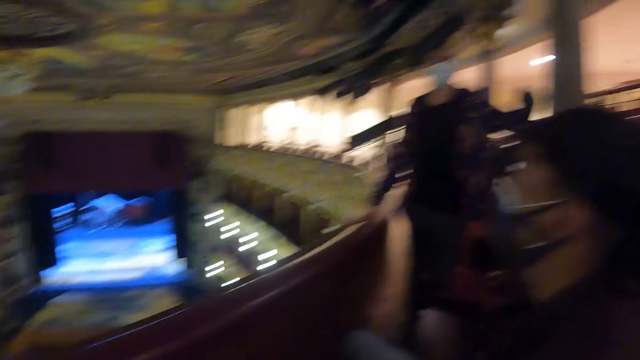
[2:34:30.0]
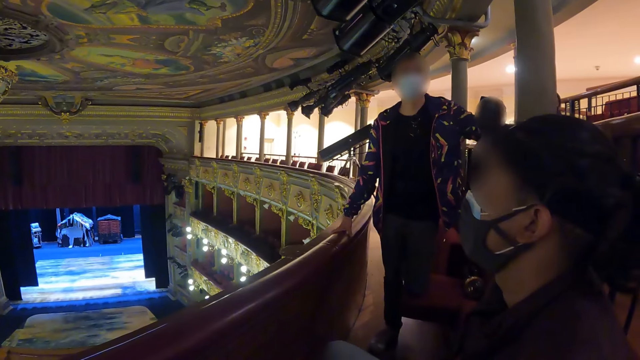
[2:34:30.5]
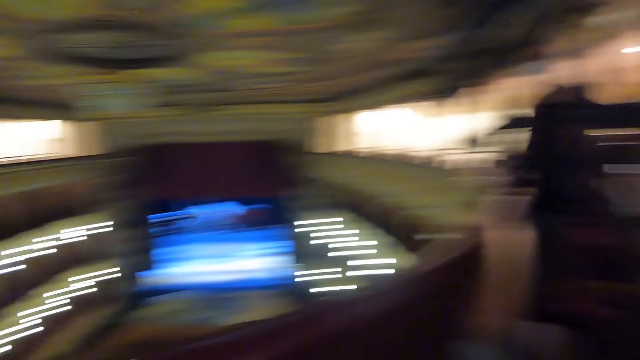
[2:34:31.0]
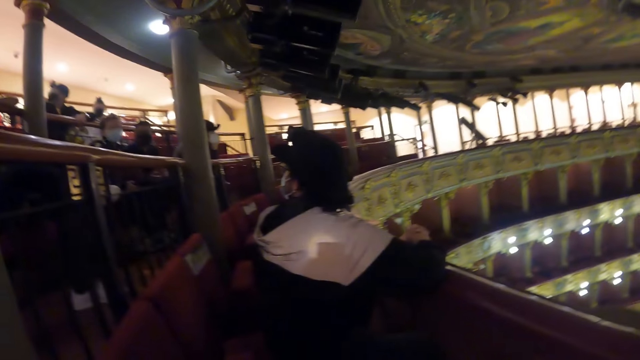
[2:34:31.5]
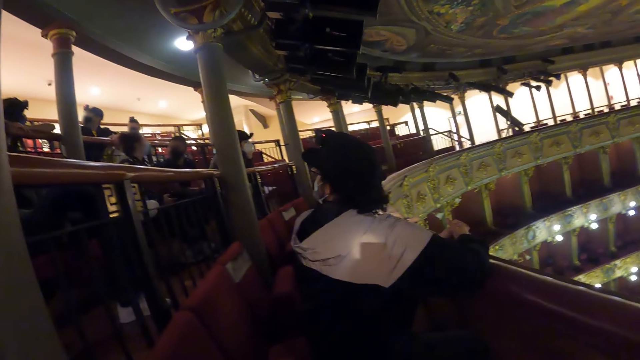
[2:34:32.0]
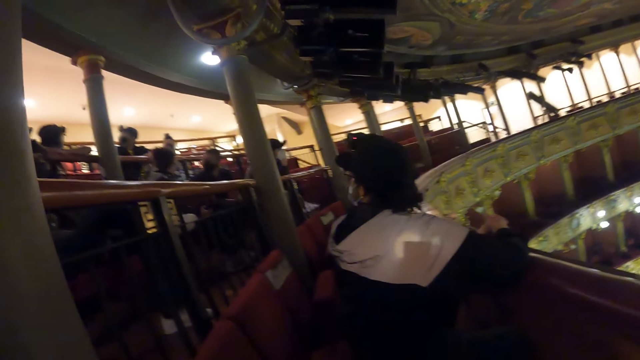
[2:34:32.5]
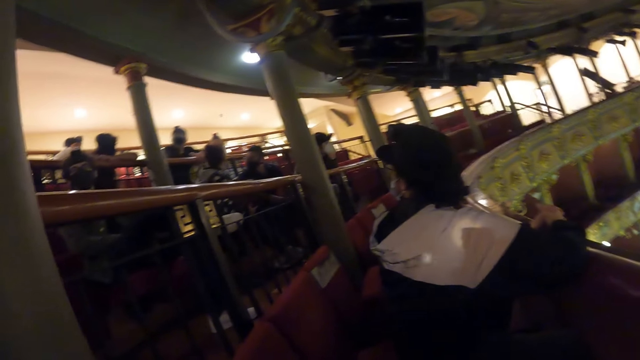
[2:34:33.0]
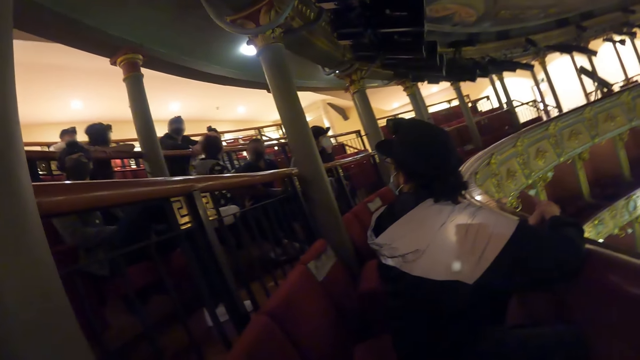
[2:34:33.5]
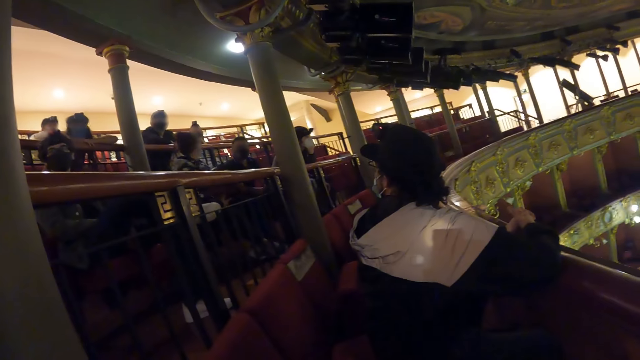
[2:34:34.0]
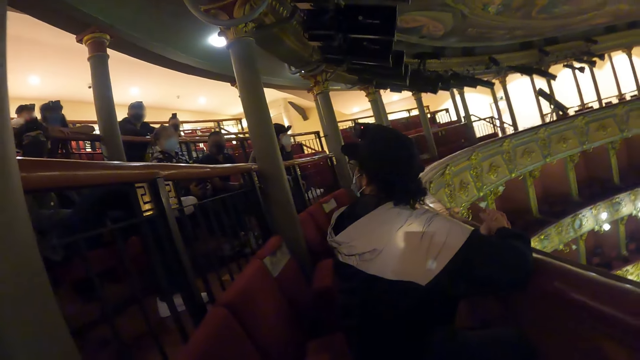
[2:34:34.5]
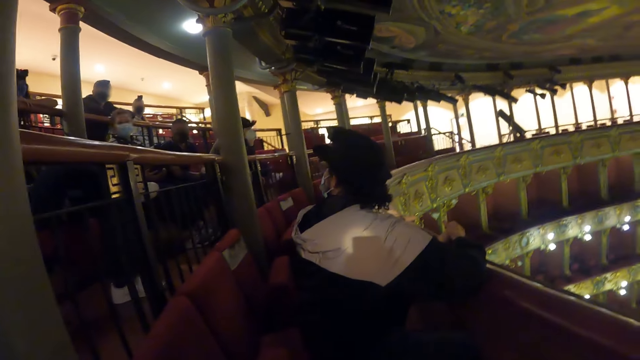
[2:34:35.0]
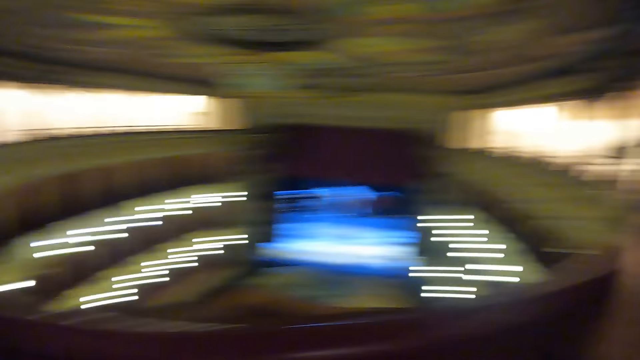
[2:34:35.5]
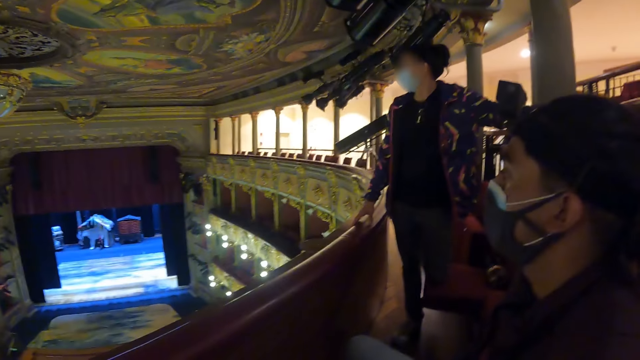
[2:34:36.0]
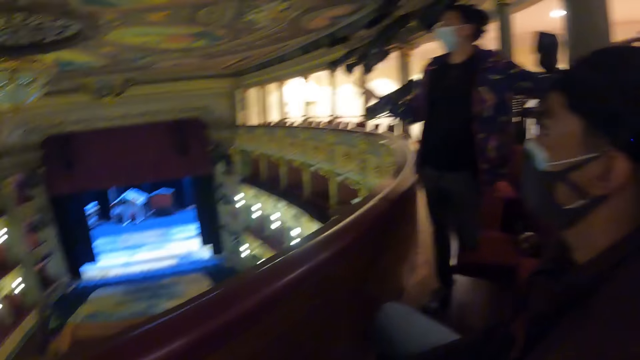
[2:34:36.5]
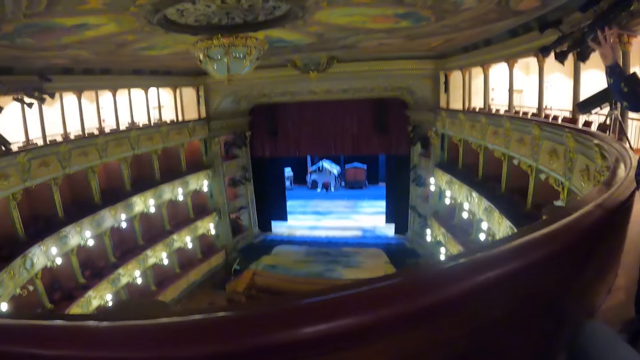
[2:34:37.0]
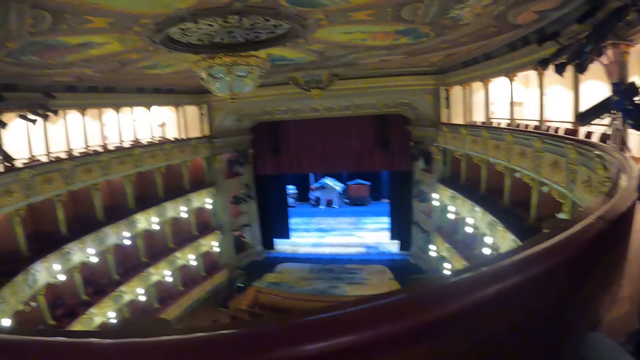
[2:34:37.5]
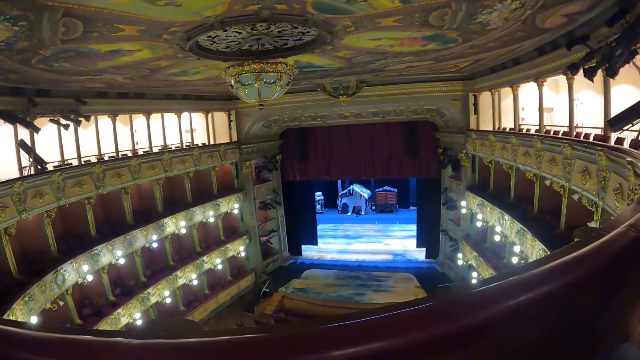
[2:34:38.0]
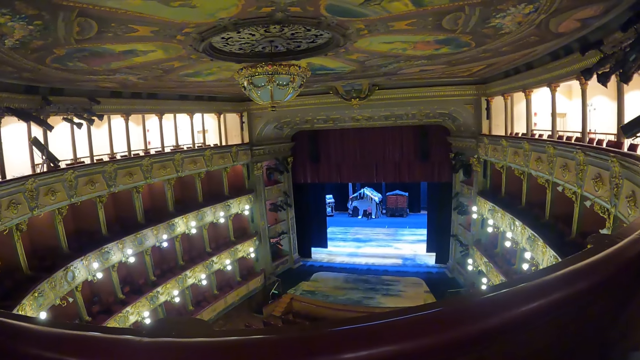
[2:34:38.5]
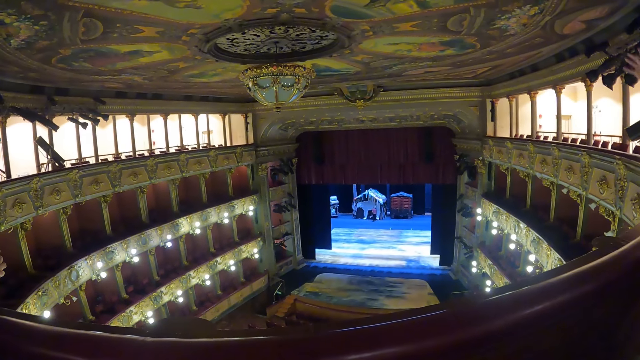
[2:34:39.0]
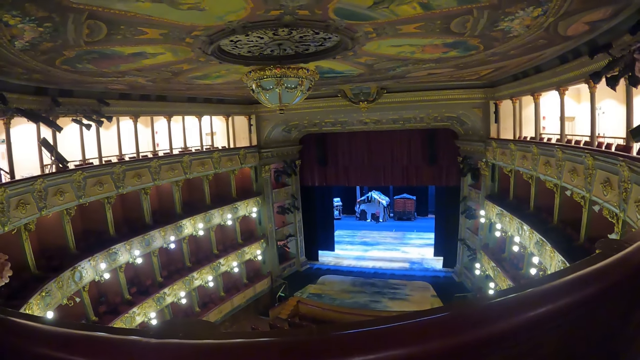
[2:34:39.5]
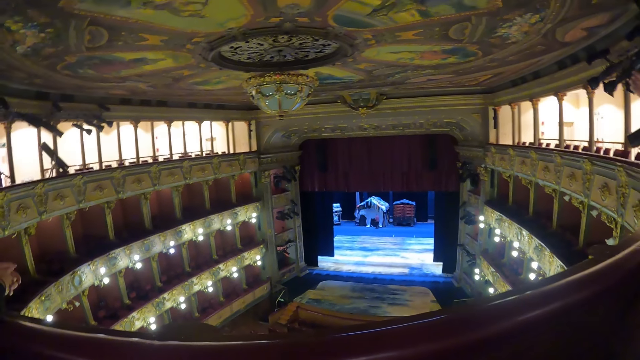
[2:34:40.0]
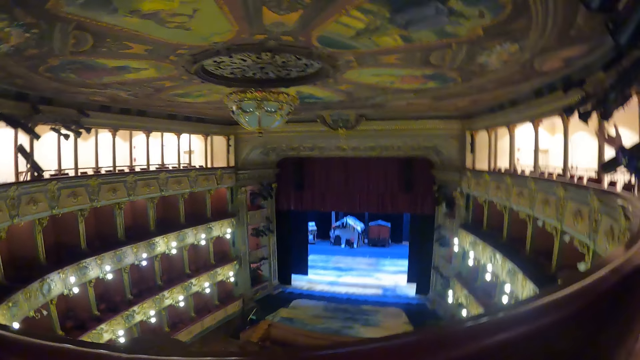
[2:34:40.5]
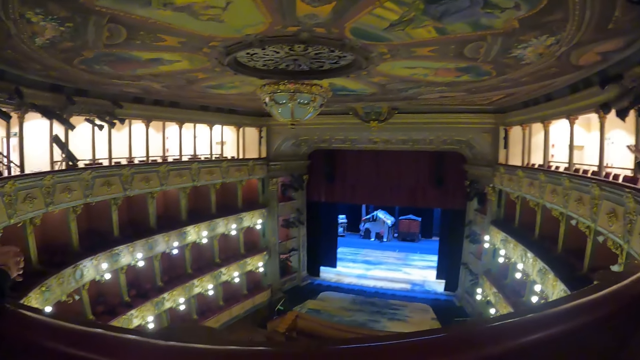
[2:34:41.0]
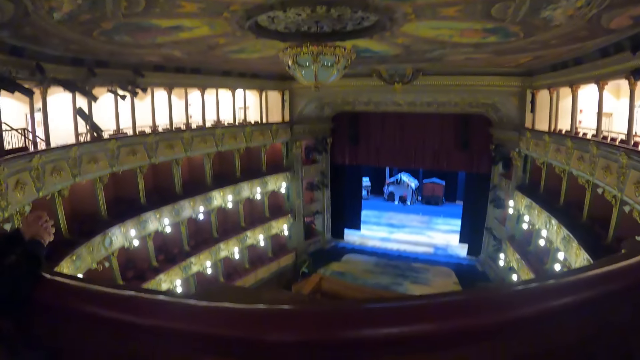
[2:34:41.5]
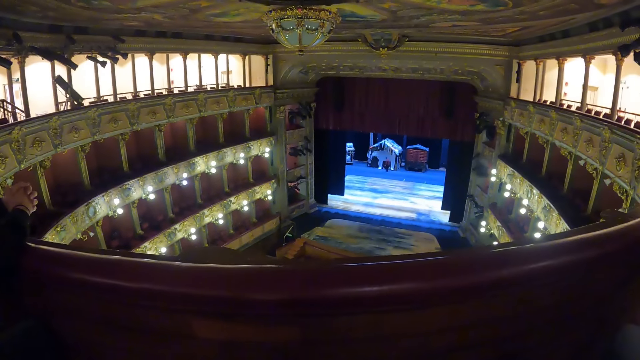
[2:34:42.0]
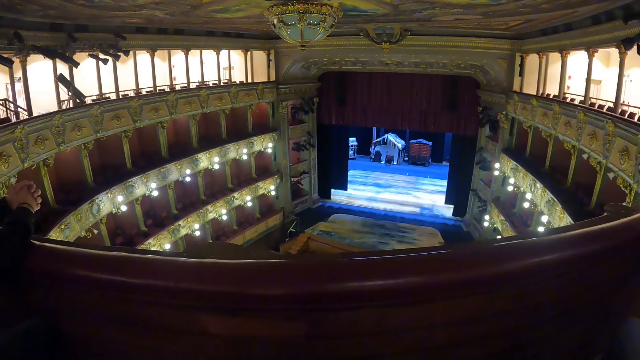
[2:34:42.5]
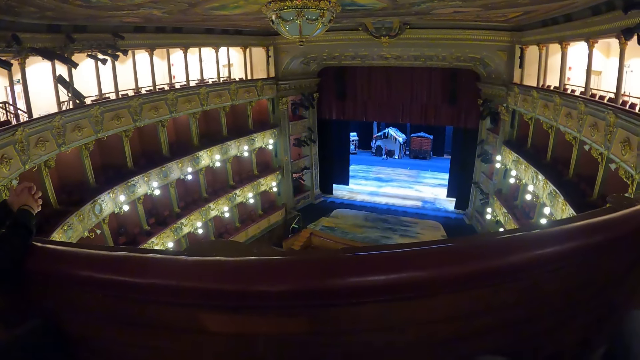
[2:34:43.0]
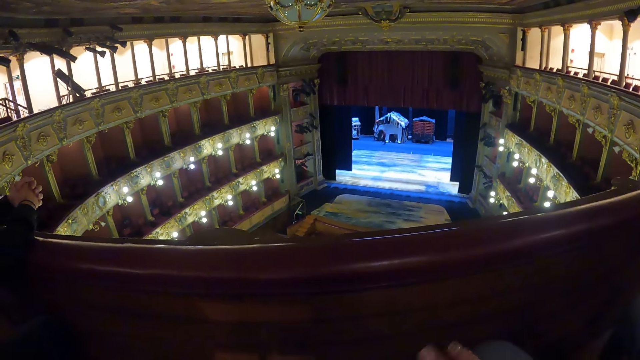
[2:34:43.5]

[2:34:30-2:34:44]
A man turns around. The camera wearer looks around the theater. Another man pulls his hand off the balcony. The other man gestures his hand. The camera wearer looks around the theater.

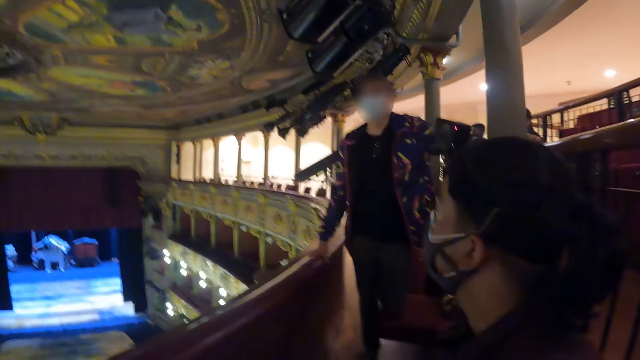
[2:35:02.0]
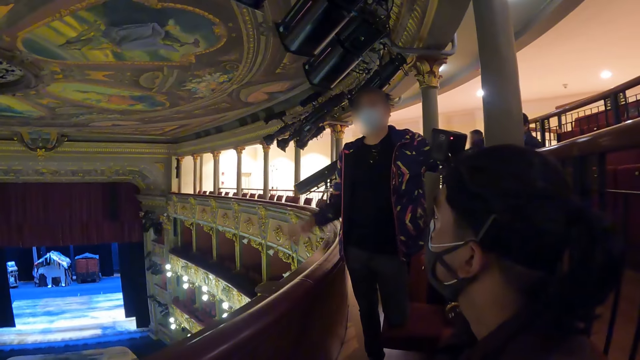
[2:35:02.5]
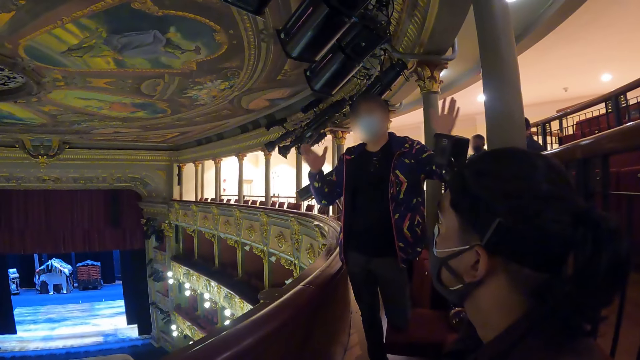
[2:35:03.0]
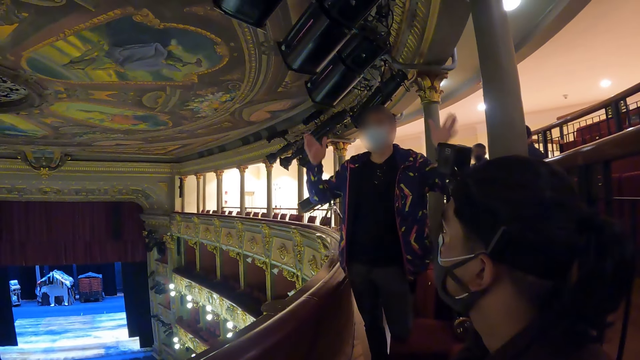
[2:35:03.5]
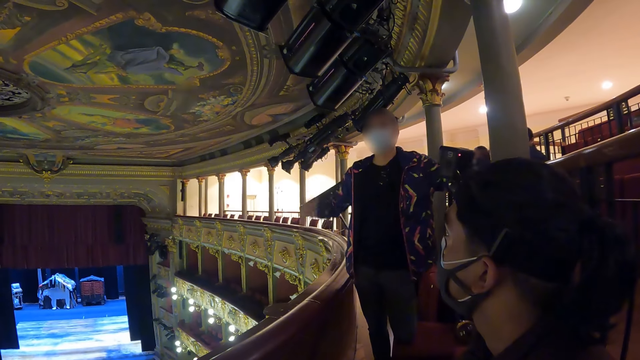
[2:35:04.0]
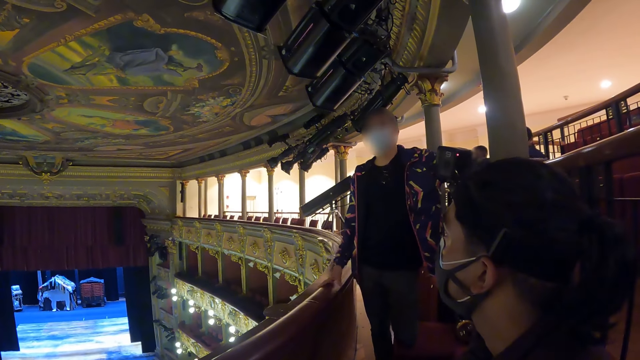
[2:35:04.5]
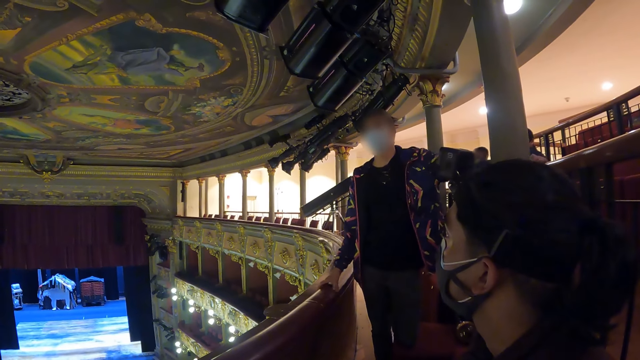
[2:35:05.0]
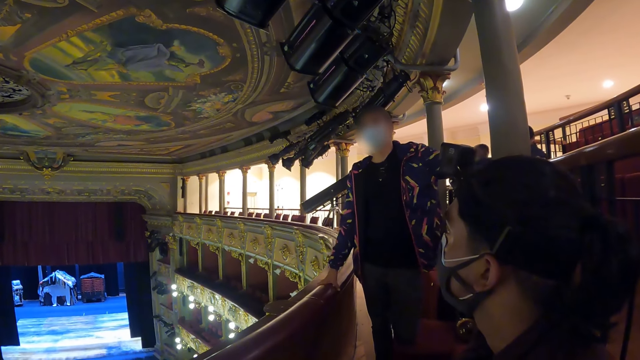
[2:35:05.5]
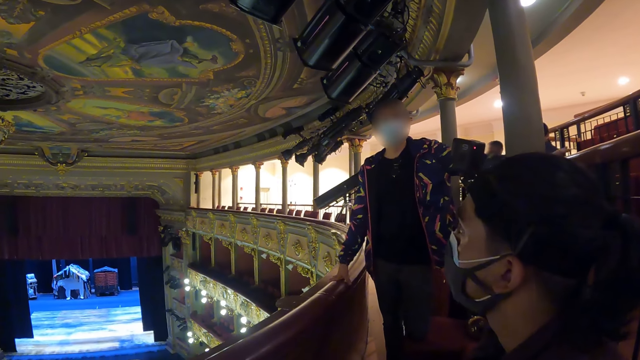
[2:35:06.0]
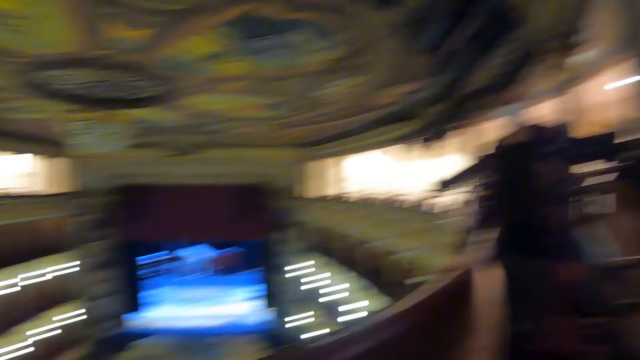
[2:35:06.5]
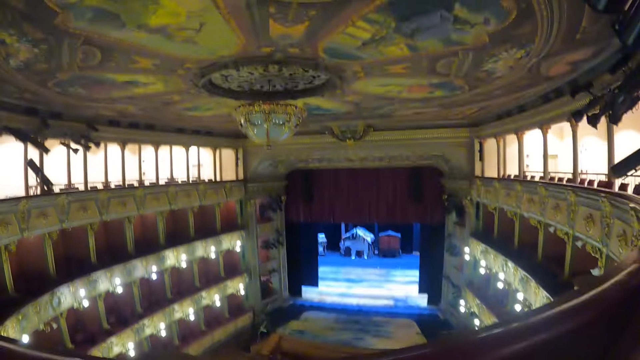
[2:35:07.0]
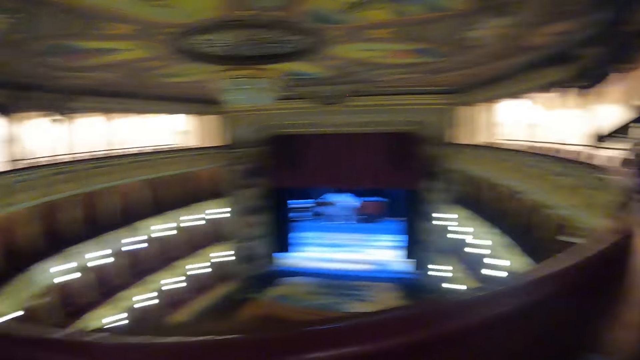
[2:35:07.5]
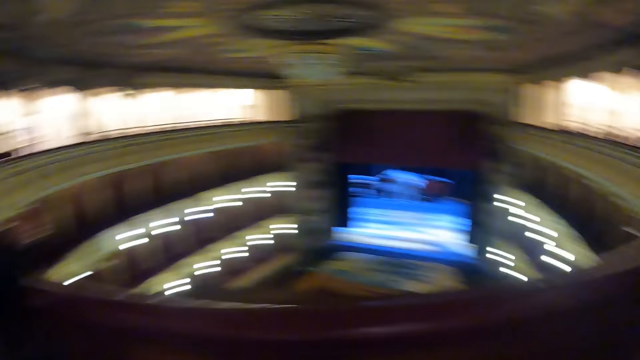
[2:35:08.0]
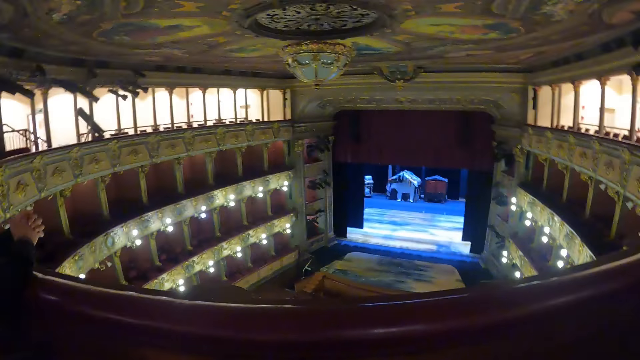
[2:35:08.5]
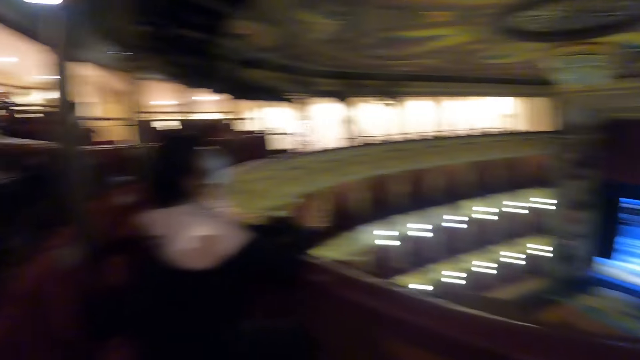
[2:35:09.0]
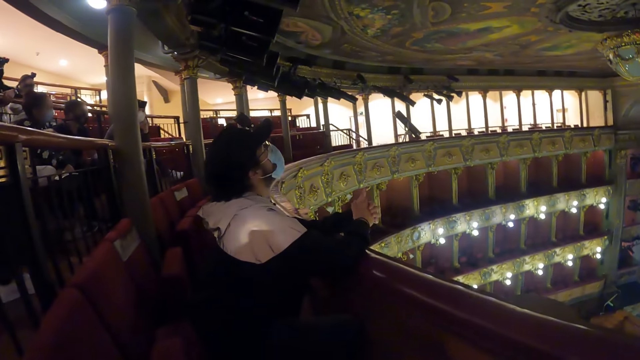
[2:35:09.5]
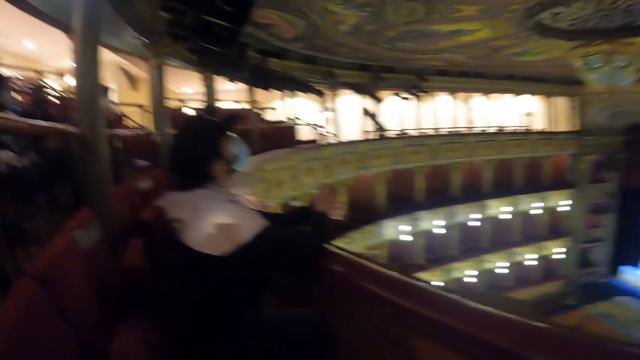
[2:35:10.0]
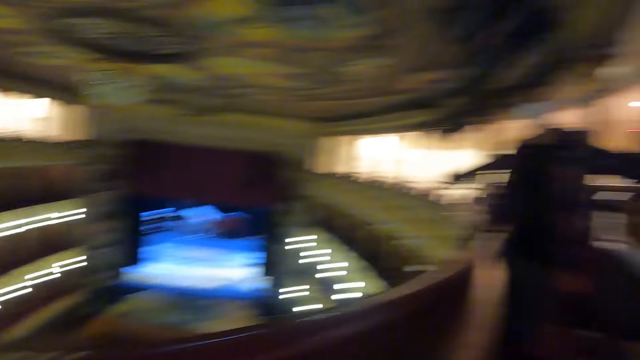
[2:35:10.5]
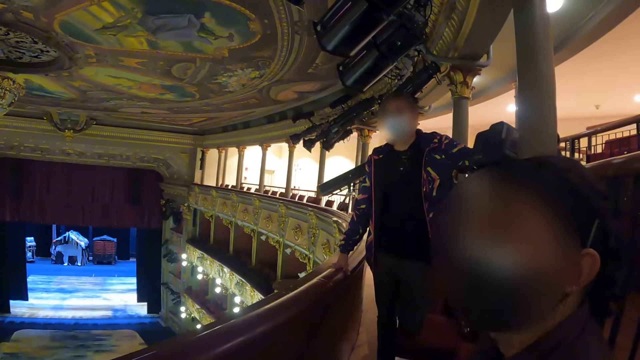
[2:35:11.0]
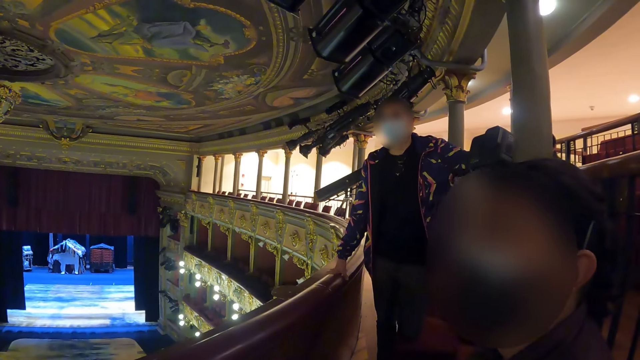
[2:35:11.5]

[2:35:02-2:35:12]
A man gestures his hands. The man holds the balcony. The camera wearer looks around the theater. Another man looks at the ceiling. The camera wearer looks around the theater.
